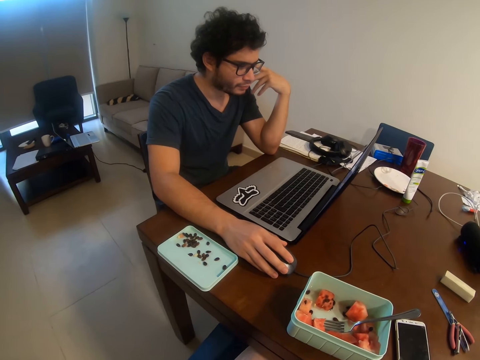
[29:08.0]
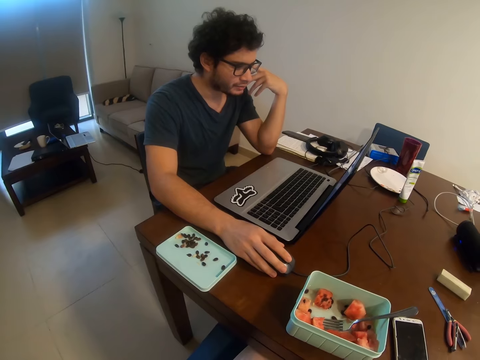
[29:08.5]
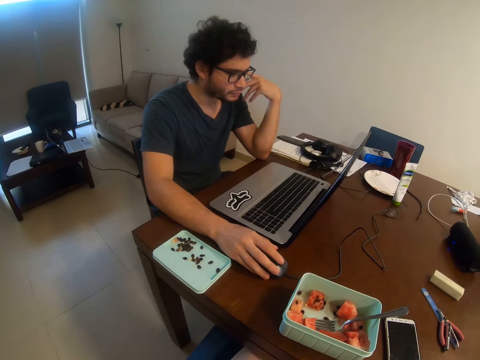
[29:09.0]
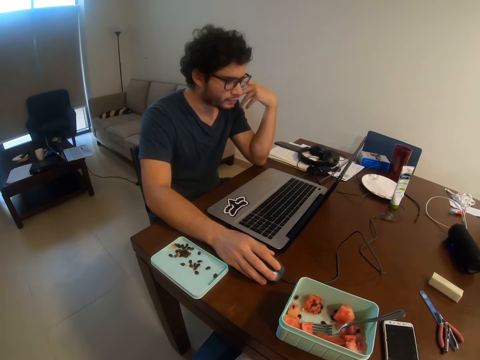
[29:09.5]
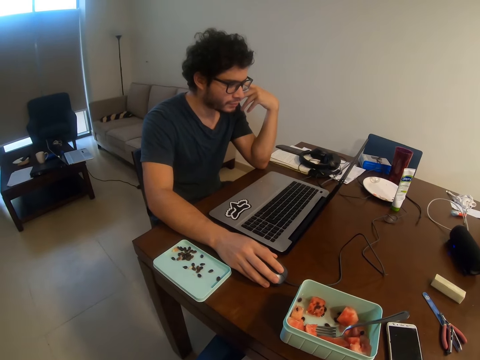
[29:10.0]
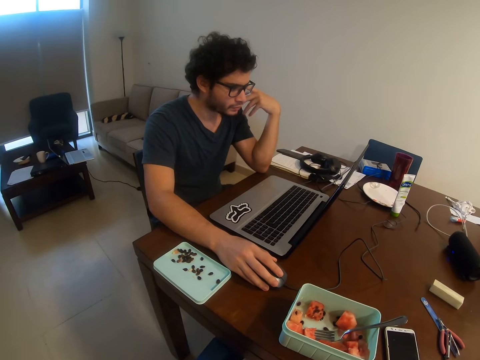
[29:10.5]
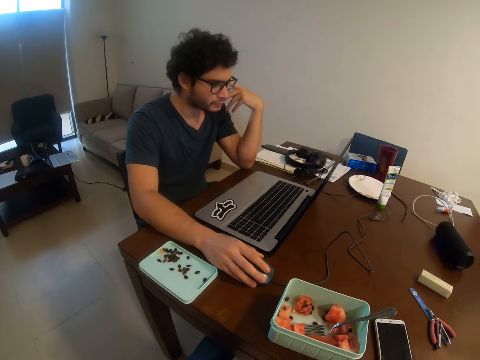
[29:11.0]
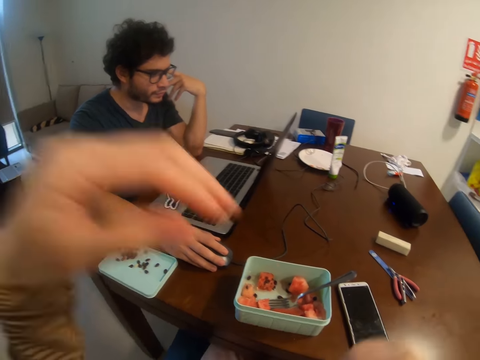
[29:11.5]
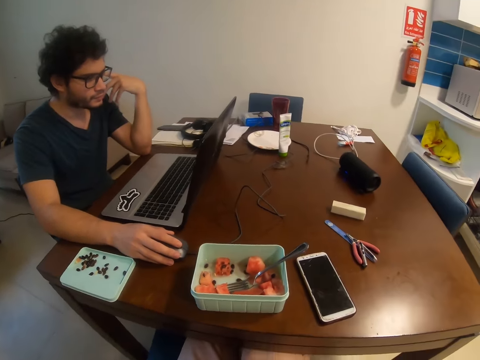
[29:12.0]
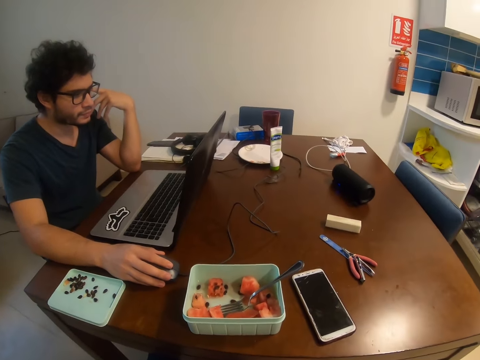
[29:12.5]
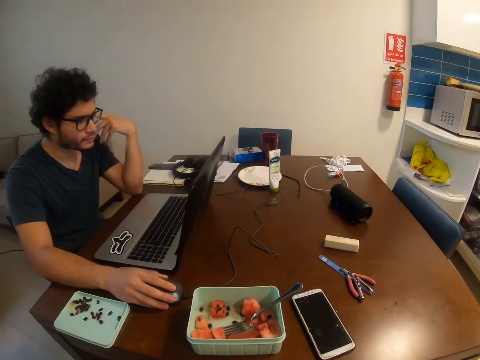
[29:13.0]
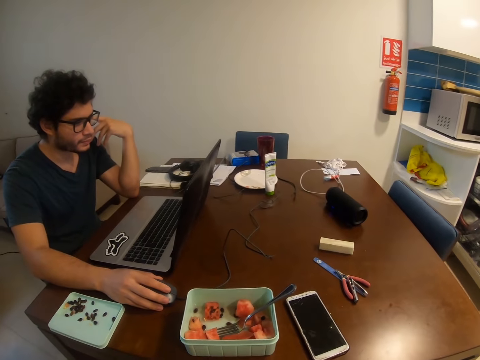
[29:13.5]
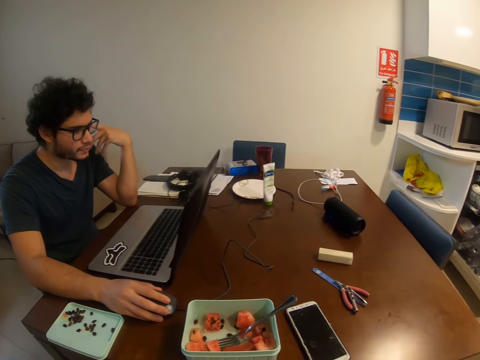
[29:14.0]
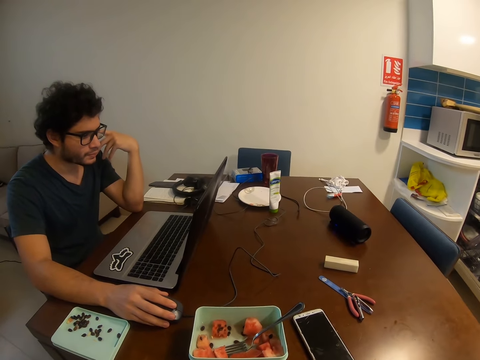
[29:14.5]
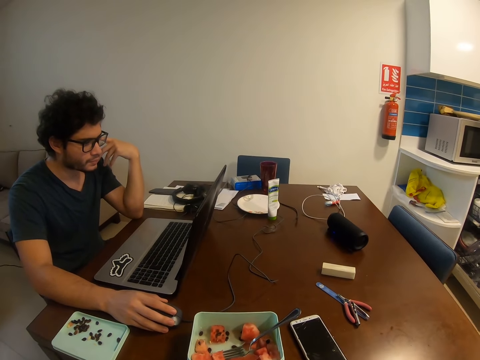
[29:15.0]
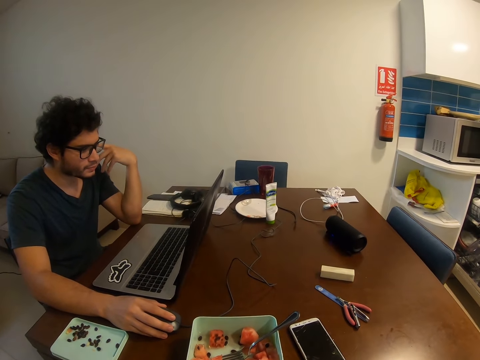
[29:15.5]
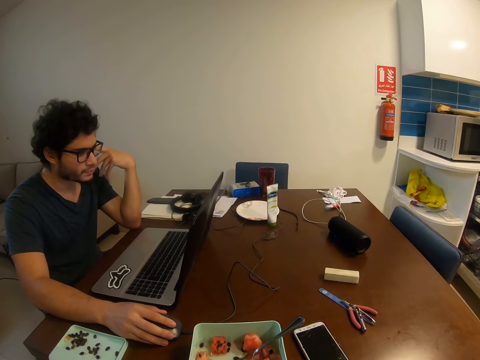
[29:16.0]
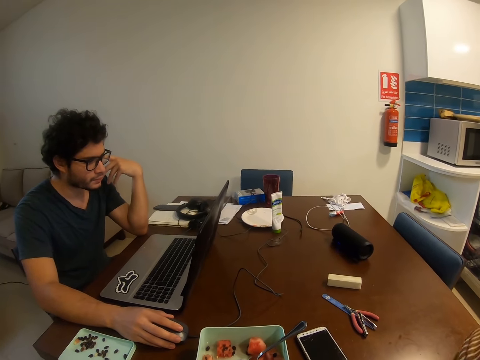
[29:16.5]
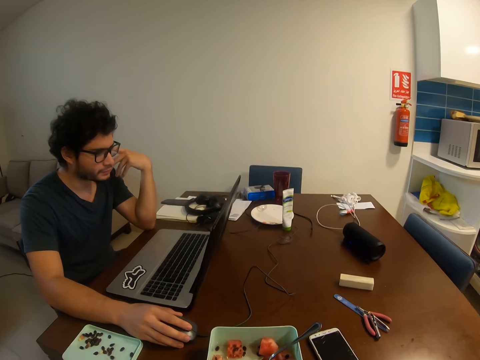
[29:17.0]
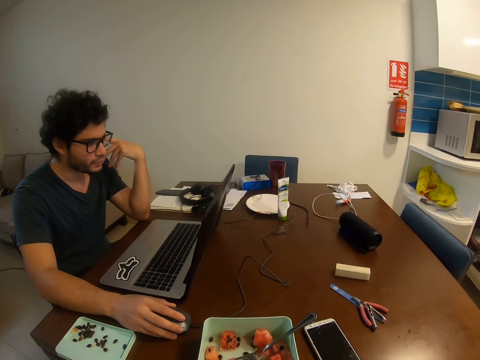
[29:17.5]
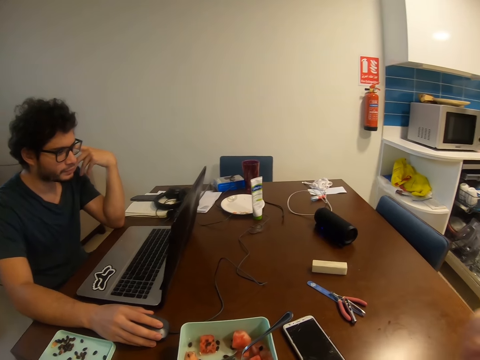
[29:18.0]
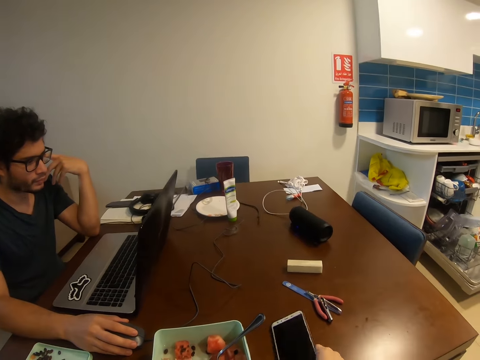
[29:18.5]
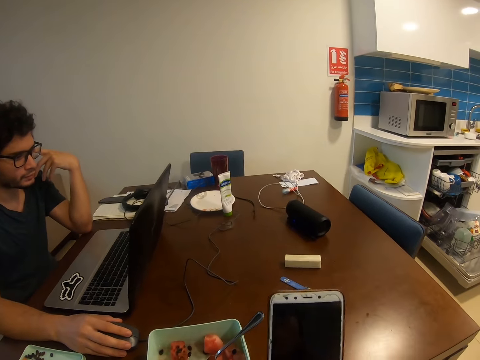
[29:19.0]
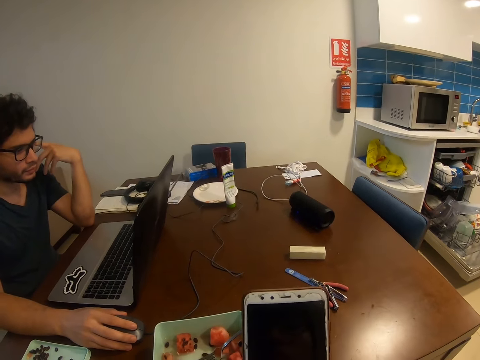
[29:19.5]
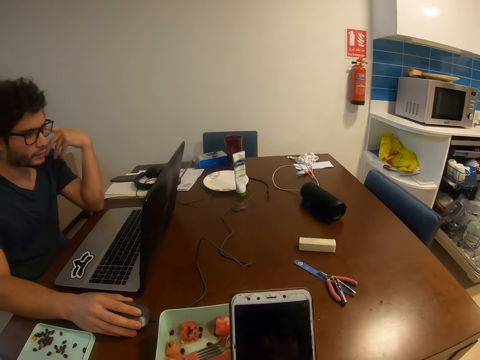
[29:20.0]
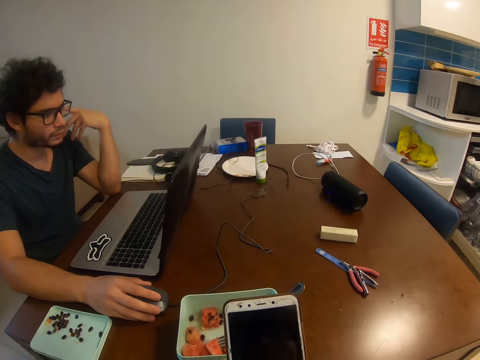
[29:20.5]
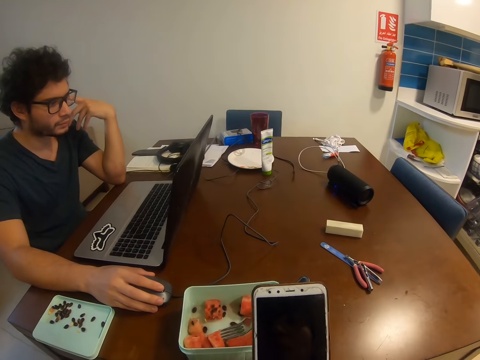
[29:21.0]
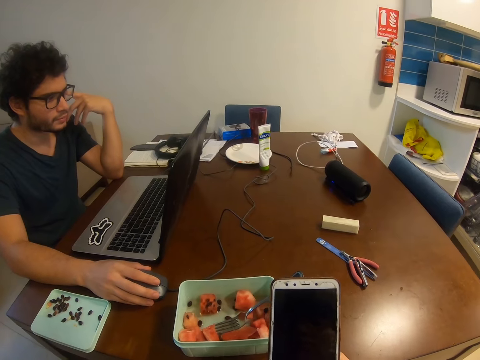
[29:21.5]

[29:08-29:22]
A man operates a laptop. The camera wearer fixes the camera. He lifts his hands. He looks around. He picks up a phone. He looks at the phone. He uses the phone.

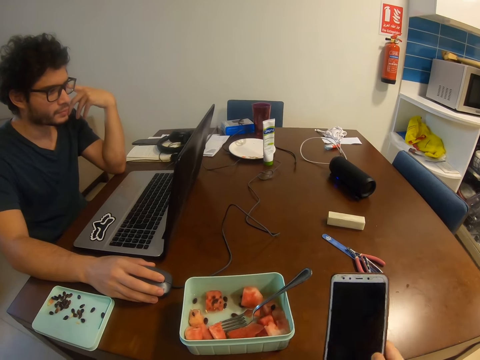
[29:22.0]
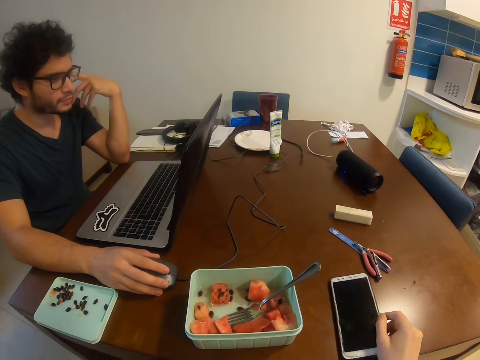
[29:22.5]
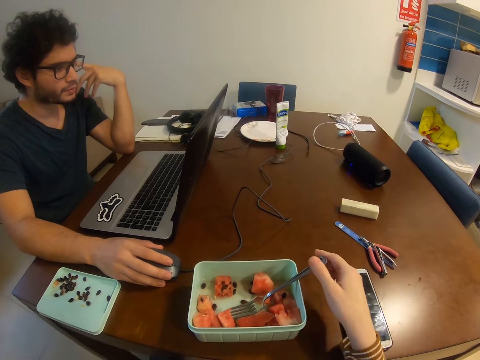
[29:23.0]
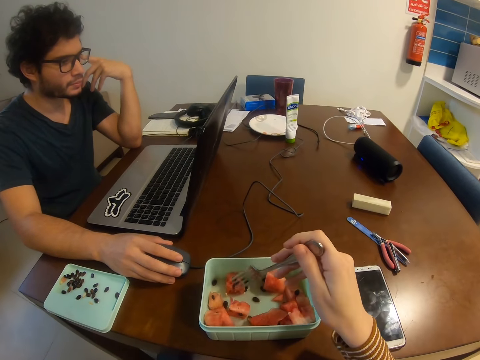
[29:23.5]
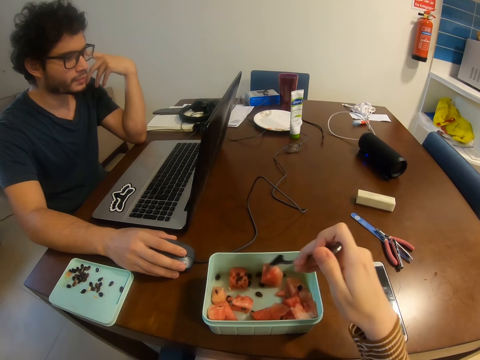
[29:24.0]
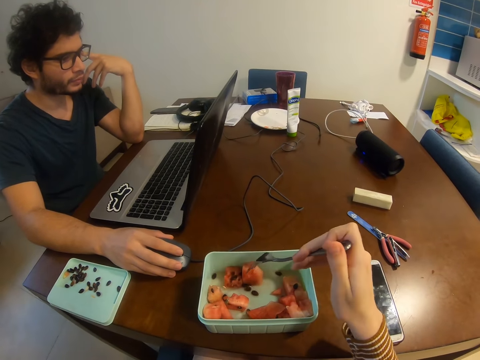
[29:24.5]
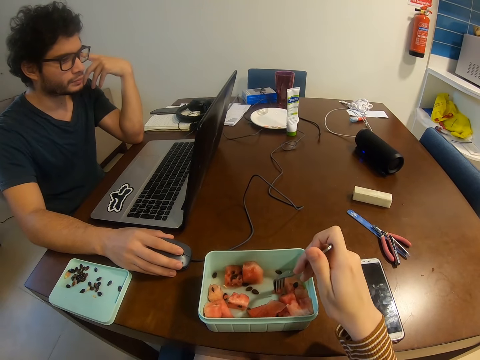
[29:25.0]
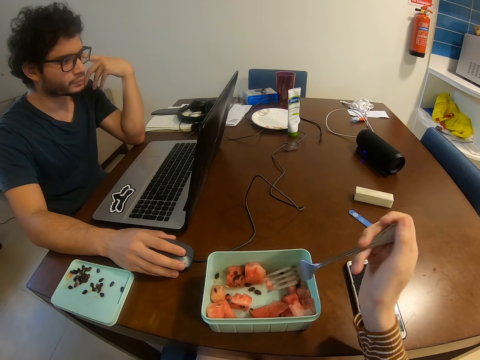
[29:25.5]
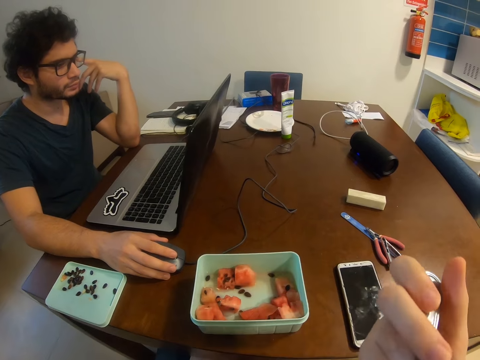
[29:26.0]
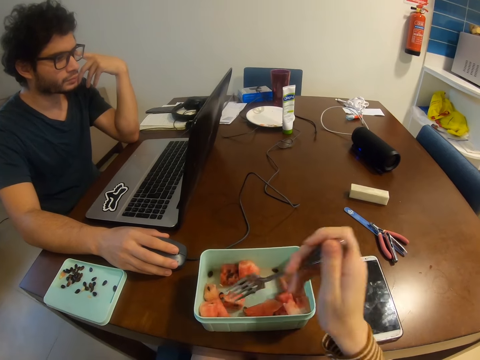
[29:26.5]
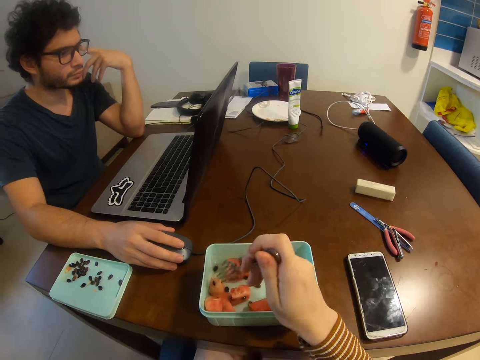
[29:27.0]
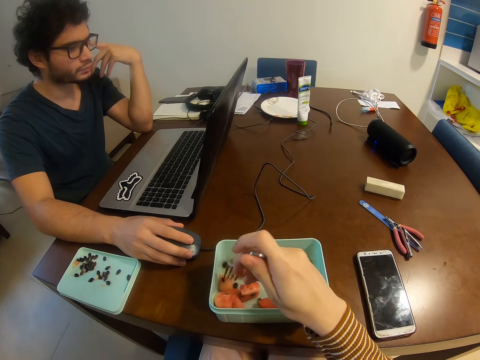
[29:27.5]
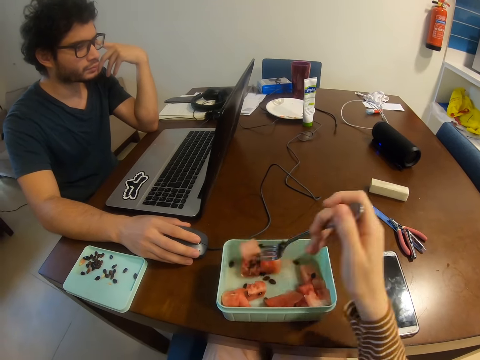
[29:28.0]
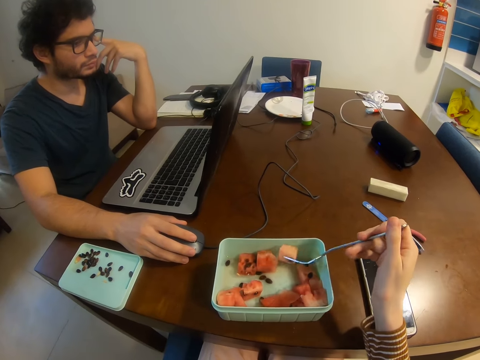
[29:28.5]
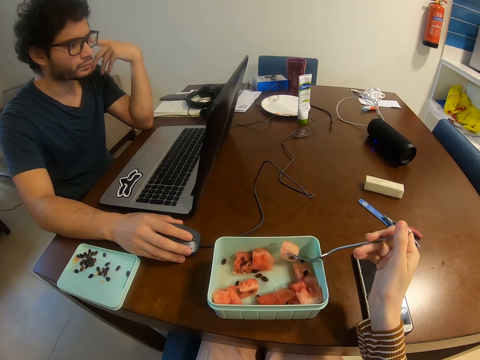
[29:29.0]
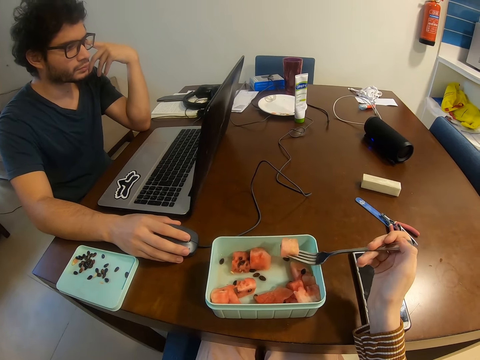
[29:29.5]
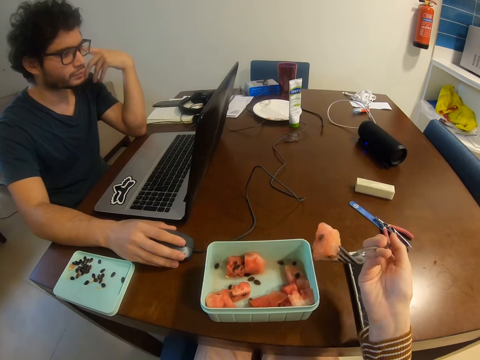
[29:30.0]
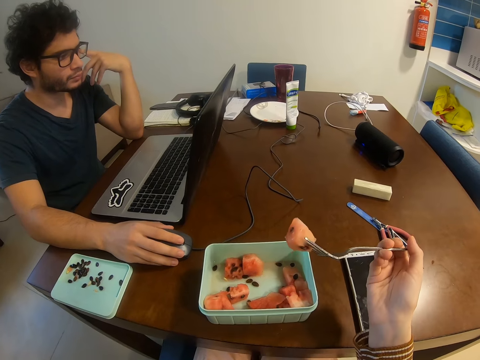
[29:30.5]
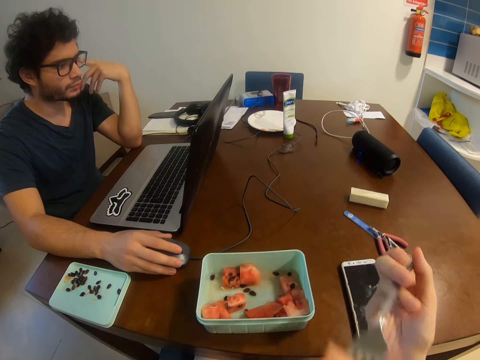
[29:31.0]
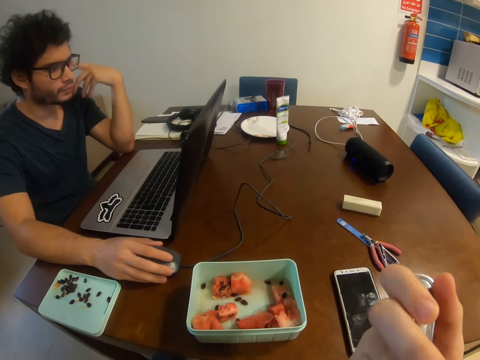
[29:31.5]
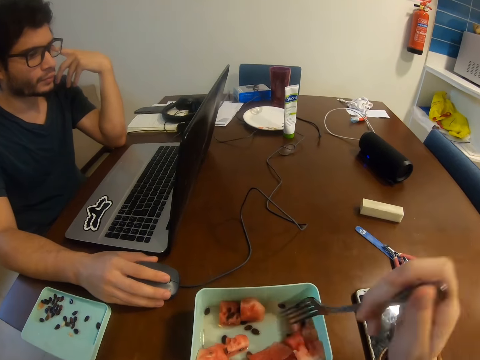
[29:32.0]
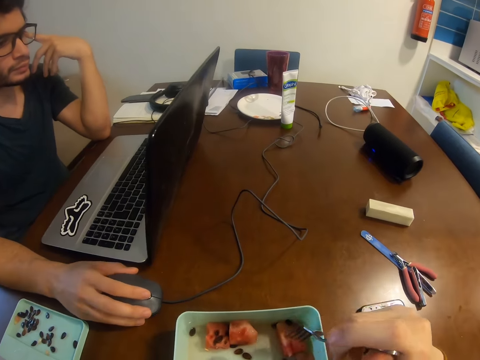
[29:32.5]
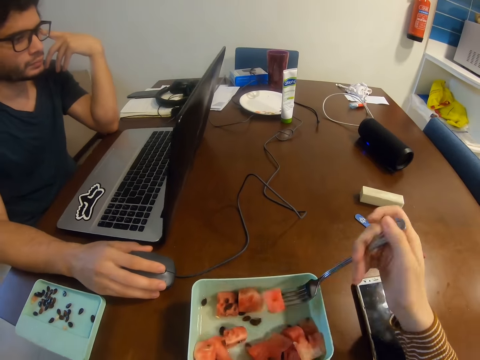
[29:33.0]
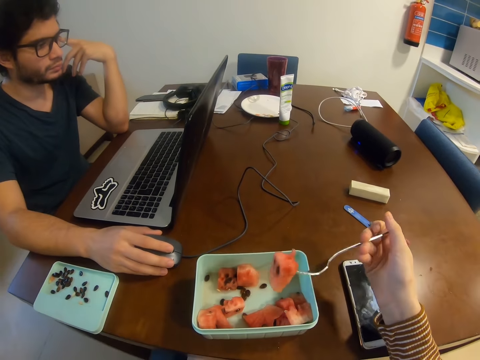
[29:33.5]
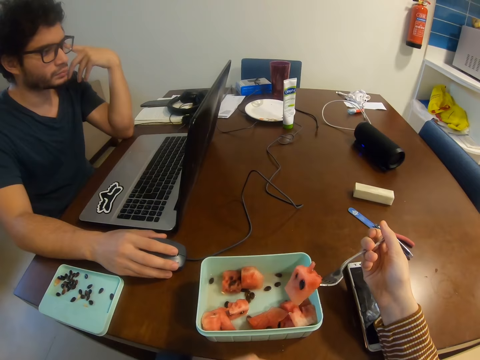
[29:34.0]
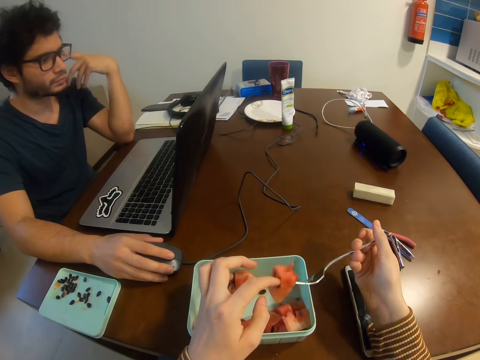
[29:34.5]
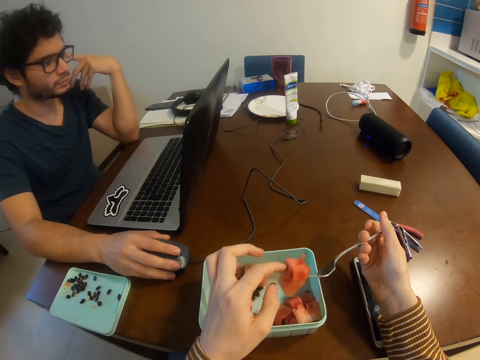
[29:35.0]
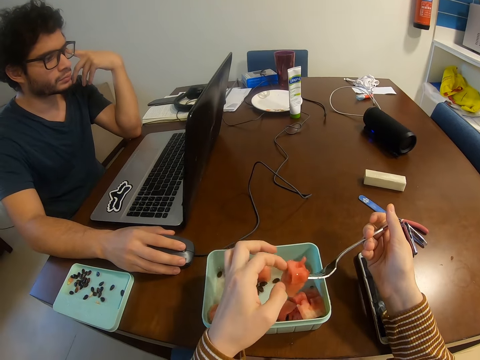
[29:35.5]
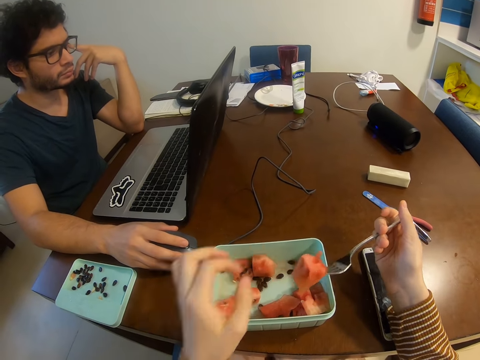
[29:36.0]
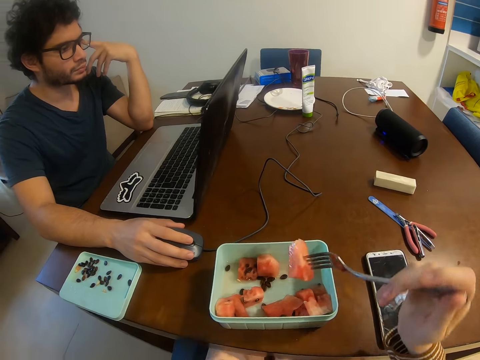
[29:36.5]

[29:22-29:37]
The camera wearer places the phone on the table. They hold a fork and pick up the fork. They pick up a fruit. They eat the fruit. A man operates a laptop. The camera wearer picks up a fruit. They knock the fork on the tin. They eat the fruit. They pick up a fruit. They remove seeds from the fruit.
